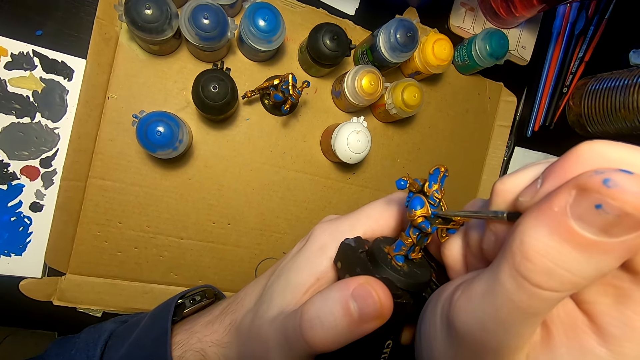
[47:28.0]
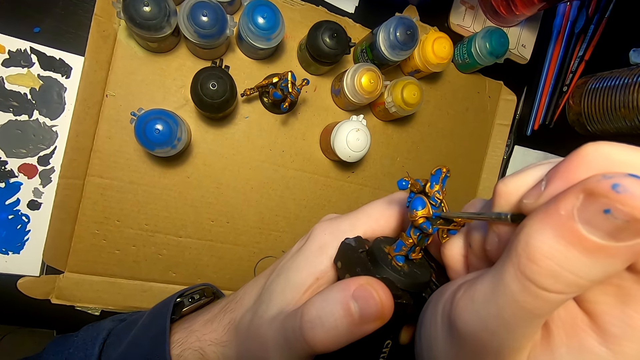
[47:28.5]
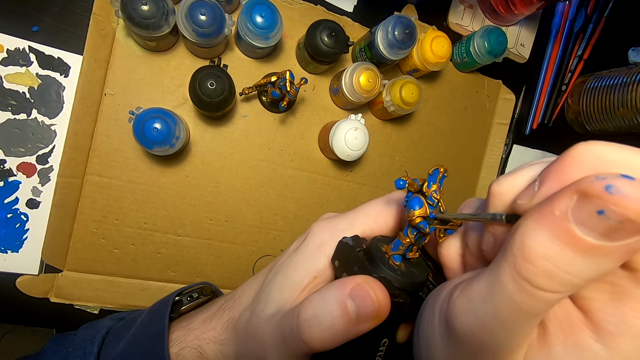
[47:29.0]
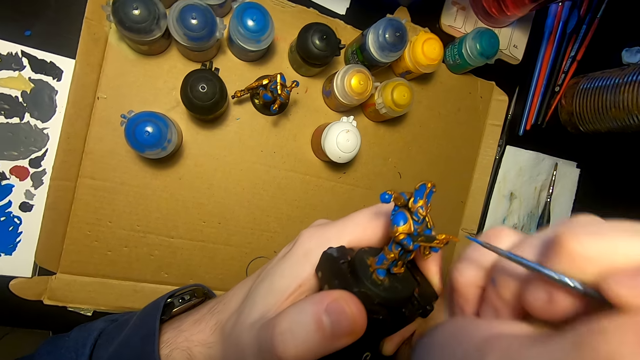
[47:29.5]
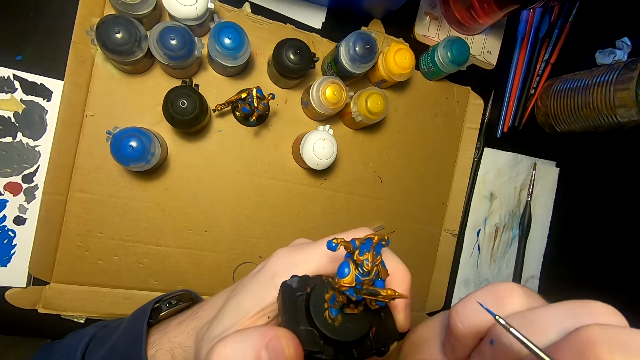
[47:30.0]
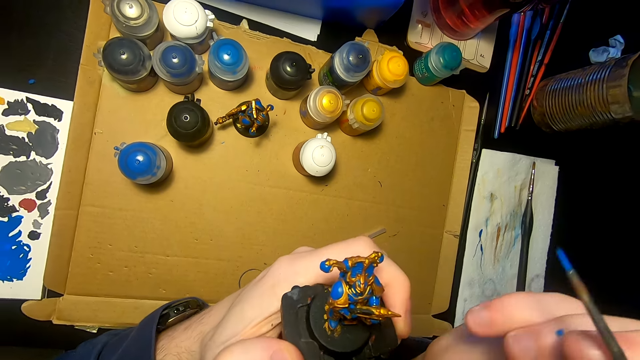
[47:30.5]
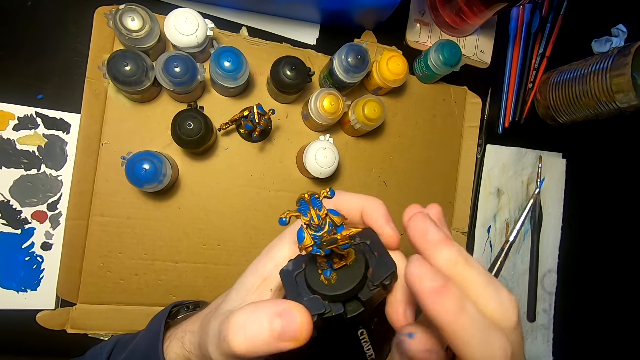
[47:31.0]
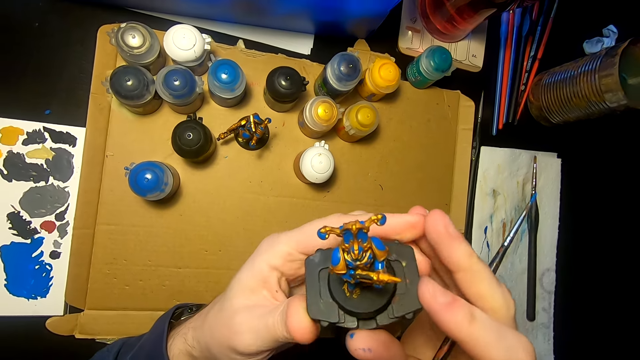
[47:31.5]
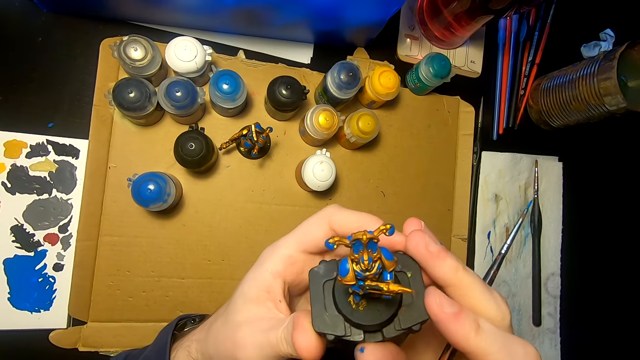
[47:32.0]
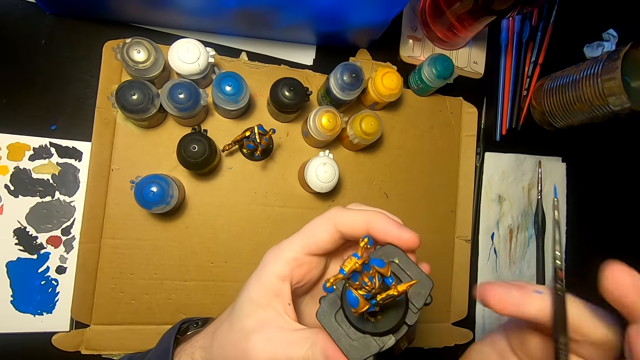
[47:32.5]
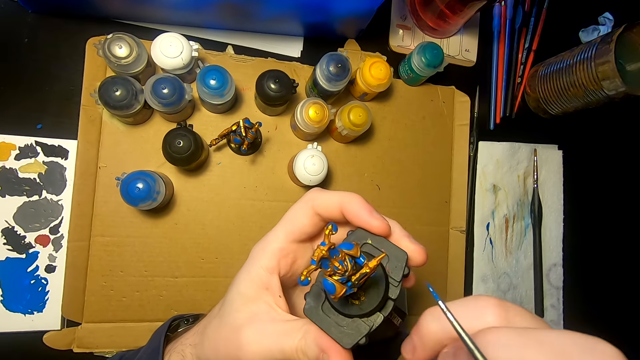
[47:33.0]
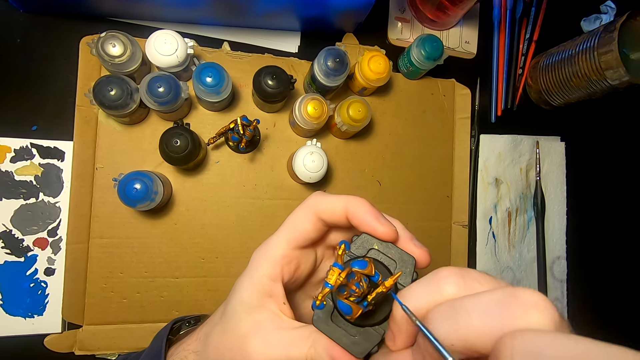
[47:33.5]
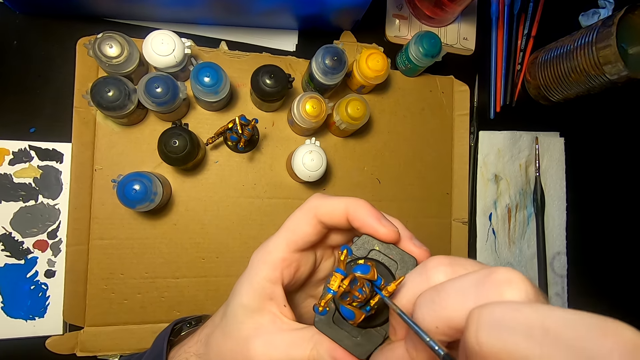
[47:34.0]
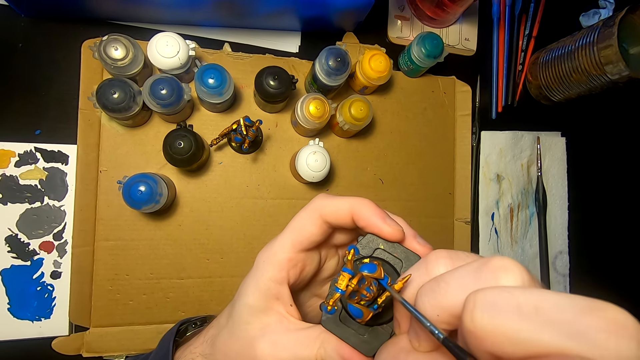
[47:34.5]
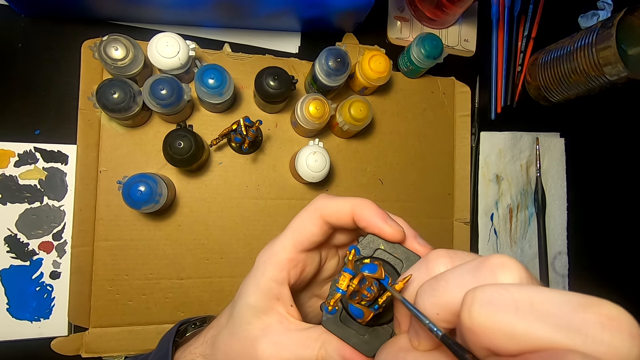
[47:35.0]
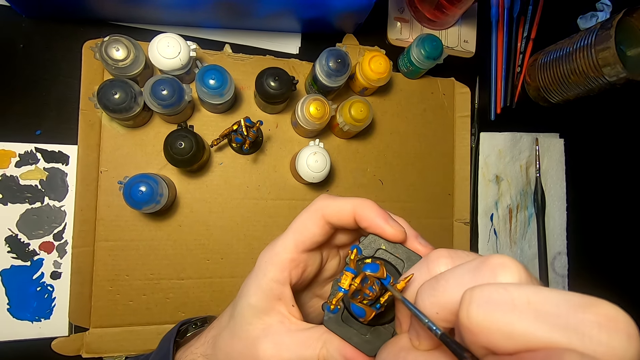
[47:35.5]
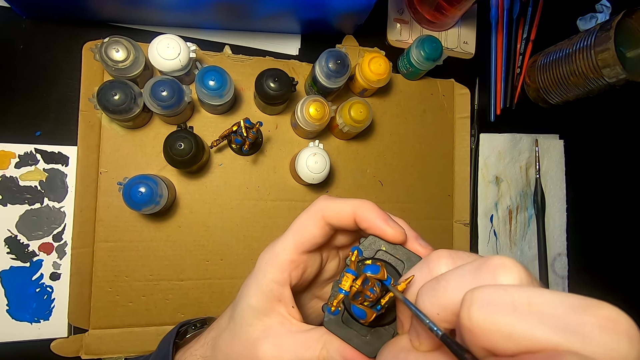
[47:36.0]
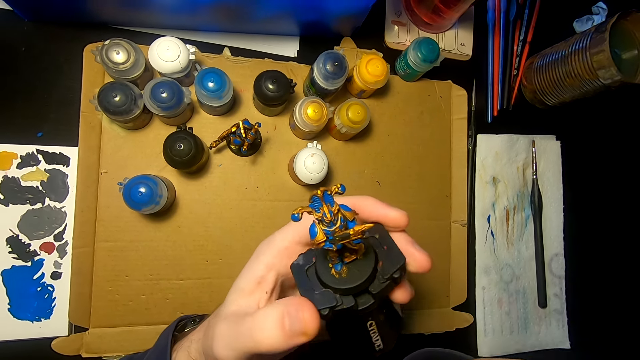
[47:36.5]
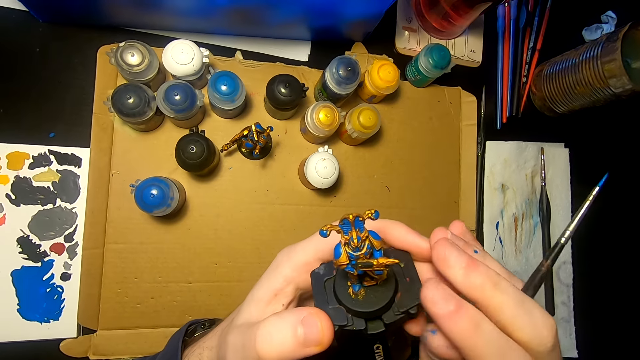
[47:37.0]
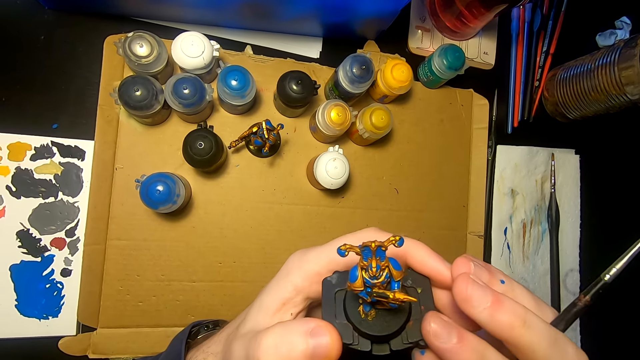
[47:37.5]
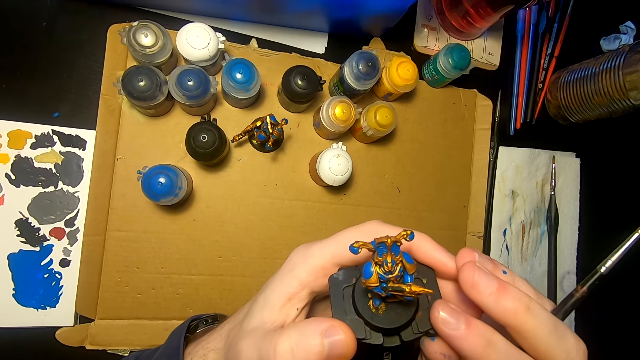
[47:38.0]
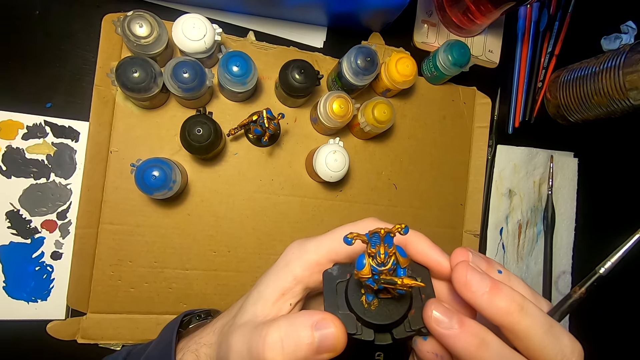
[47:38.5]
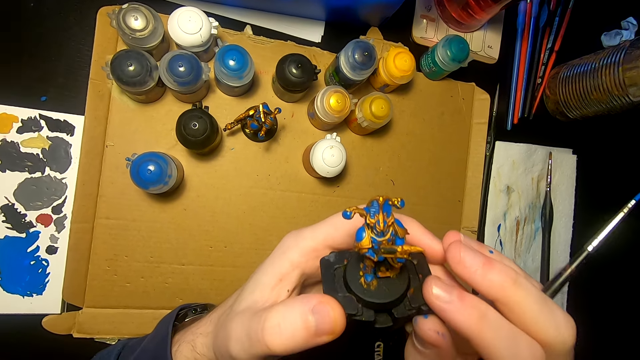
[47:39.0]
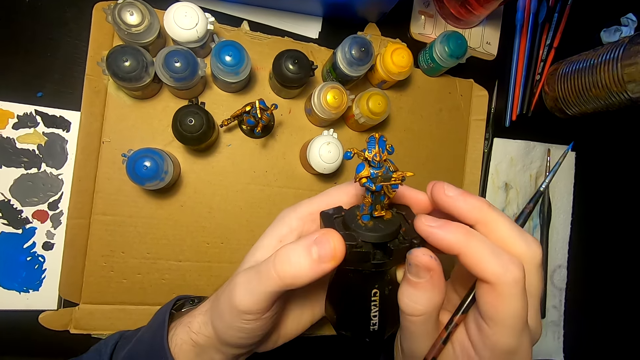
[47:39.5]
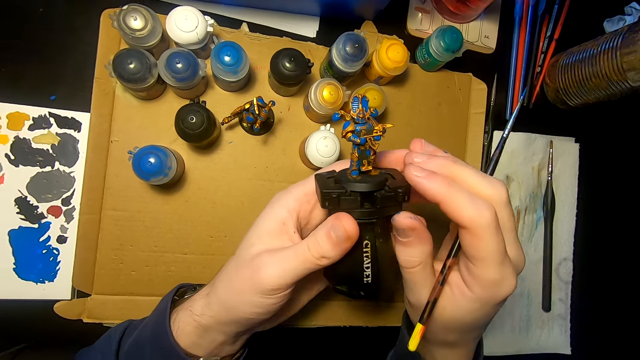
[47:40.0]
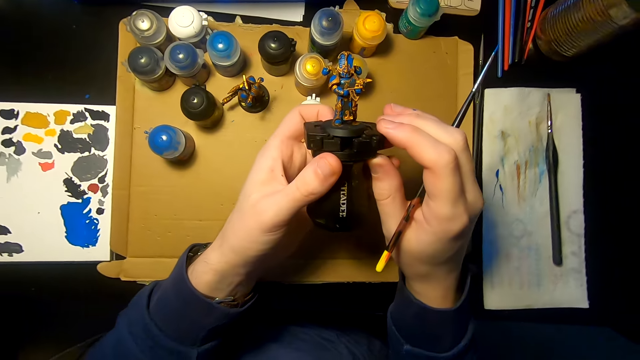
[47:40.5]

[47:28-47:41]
The camera wearer paints a figurine or sculpture with a paintbrush. They move the right hand, look at the sculpture, and lift the right hand. They paint the figurine with the paintbrush again. They look at the sculpture.

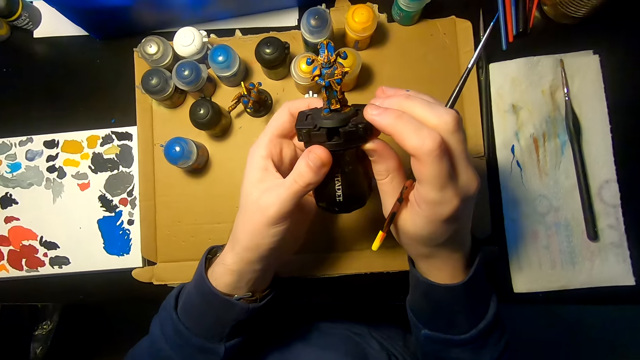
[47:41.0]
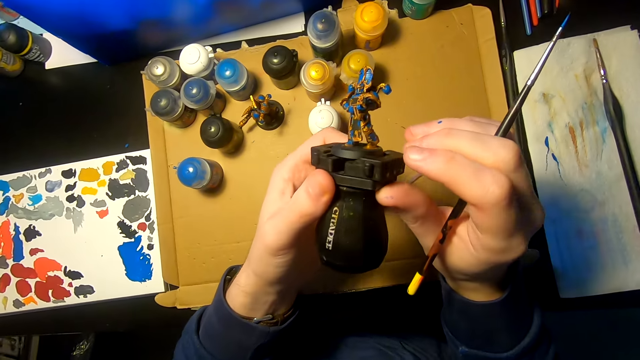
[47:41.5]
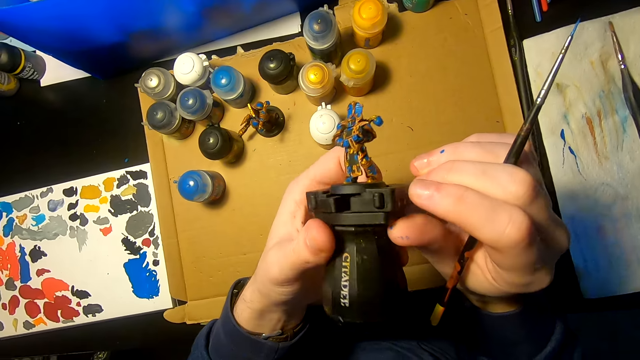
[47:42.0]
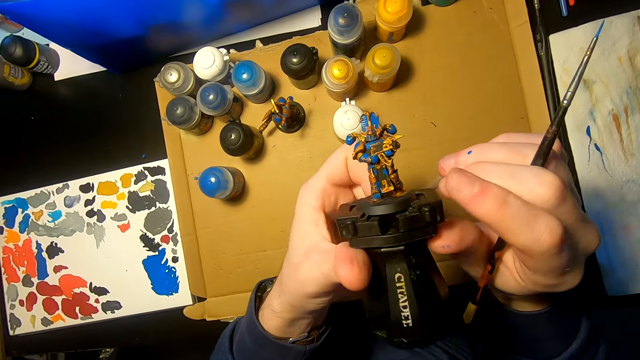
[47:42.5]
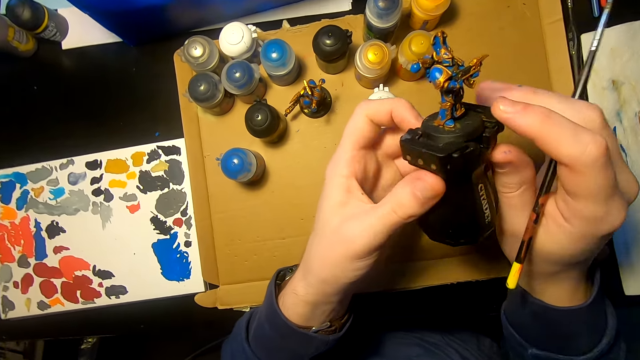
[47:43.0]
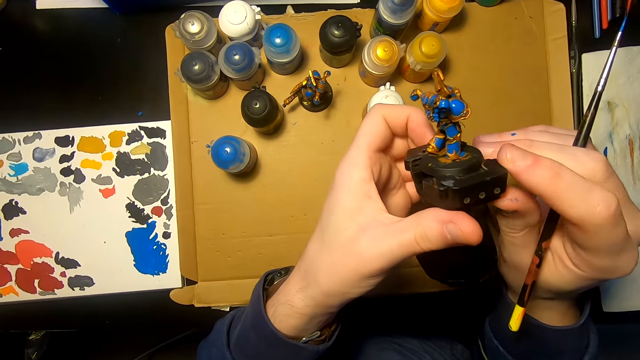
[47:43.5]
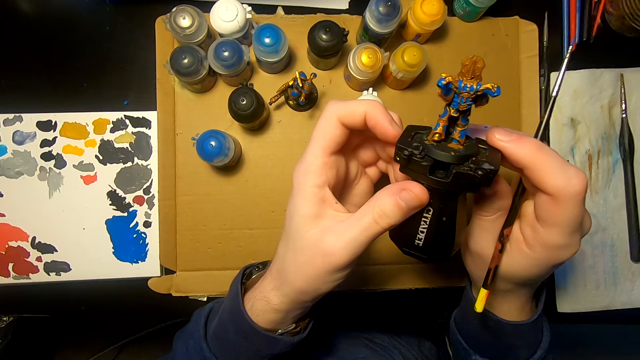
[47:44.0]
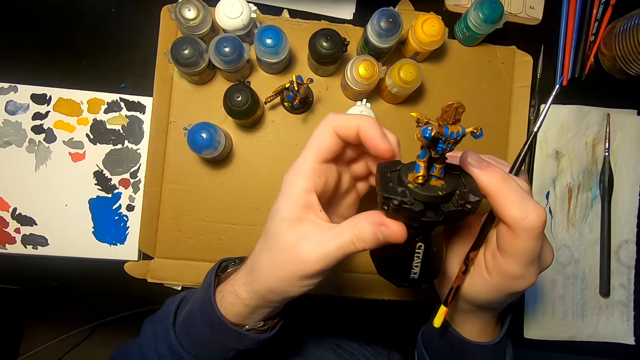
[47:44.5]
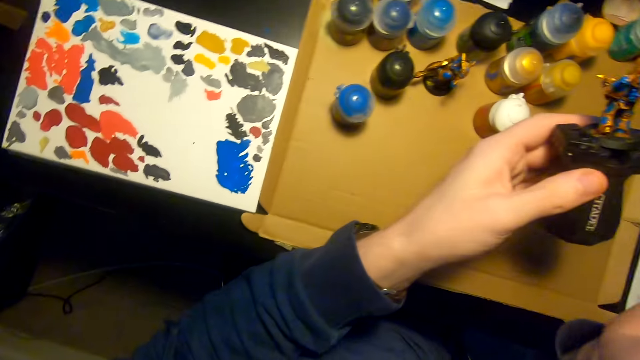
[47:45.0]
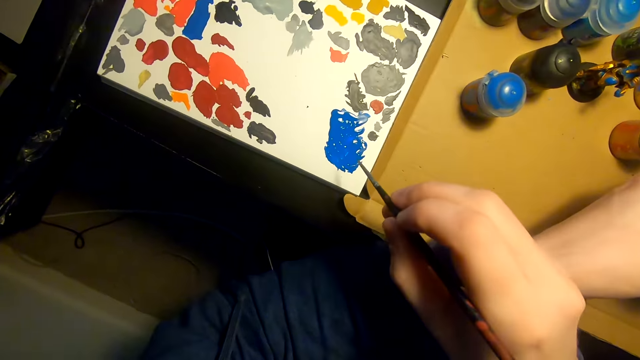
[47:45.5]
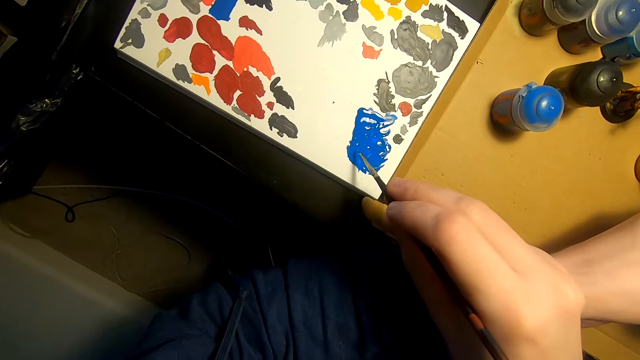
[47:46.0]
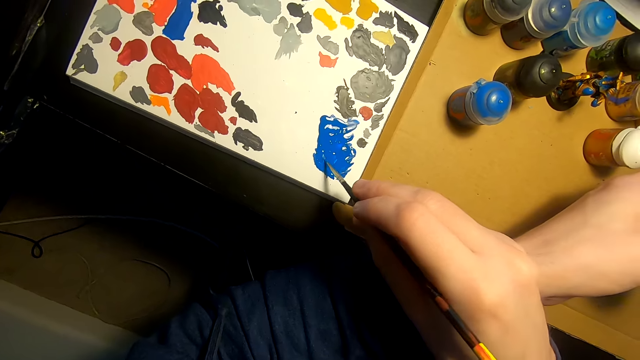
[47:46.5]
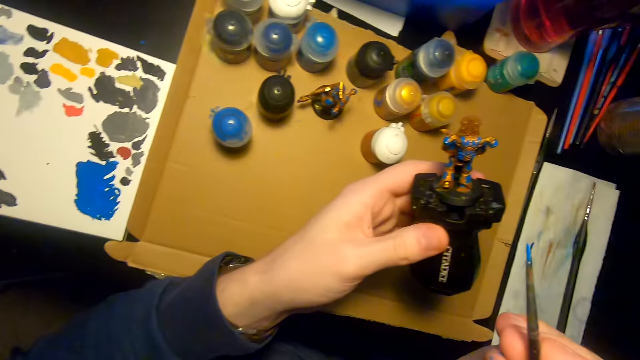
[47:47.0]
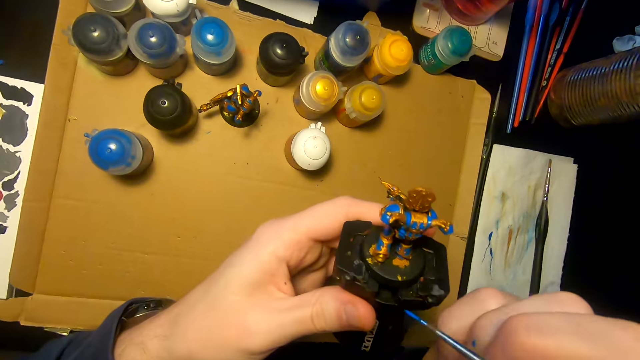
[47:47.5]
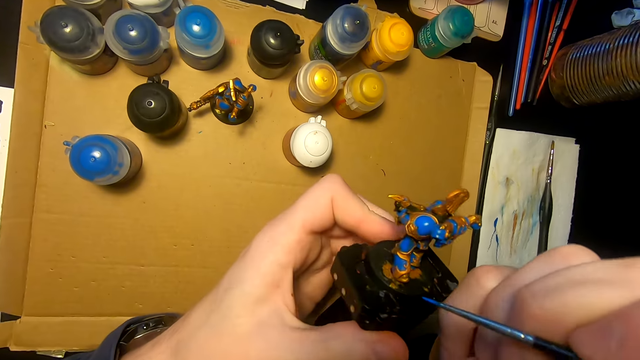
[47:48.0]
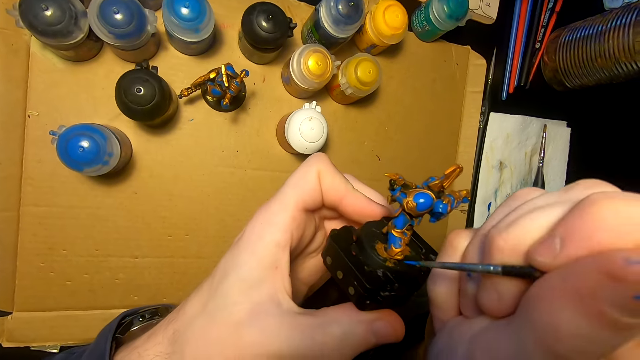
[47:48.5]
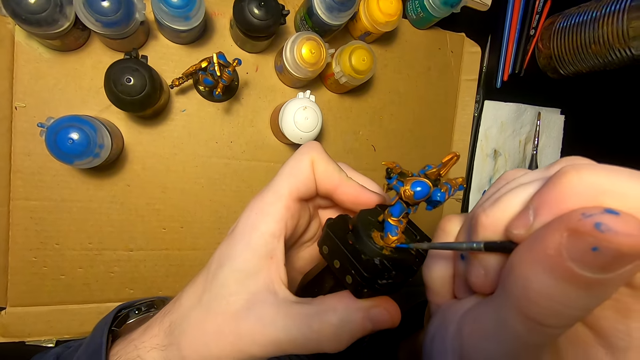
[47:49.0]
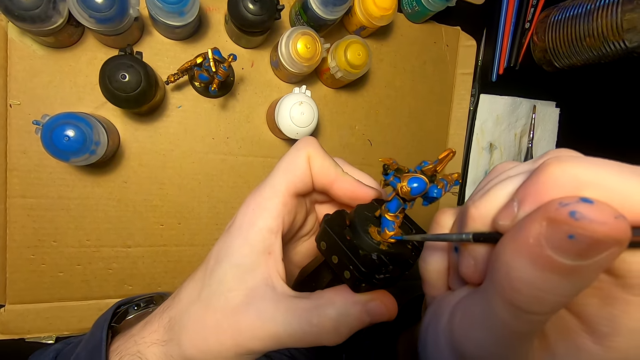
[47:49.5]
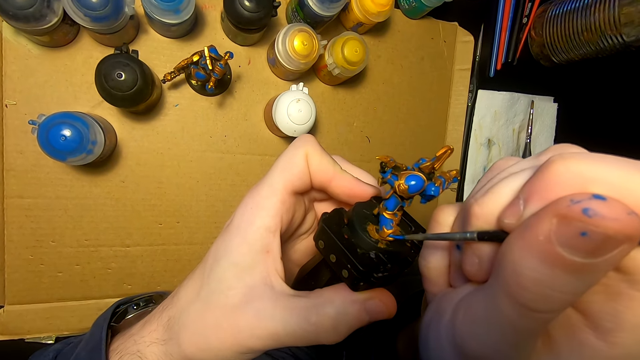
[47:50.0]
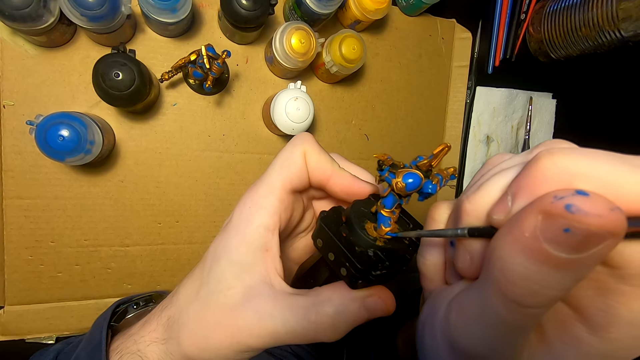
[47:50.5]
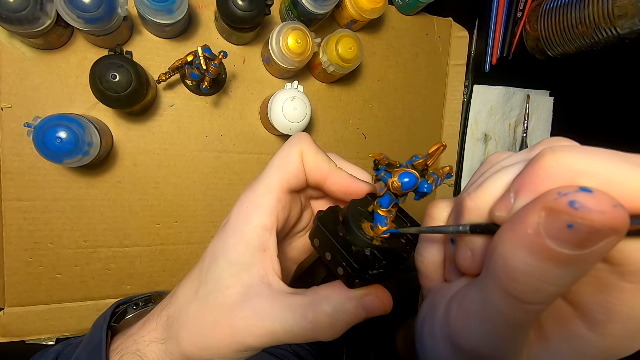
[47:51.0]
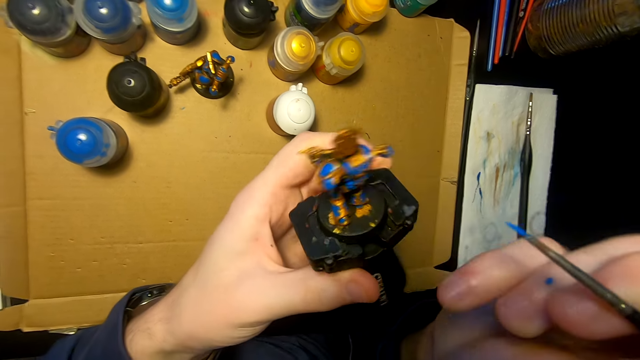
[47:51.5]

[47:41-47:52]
The camera wearer turns the sculpture, looks at the sculpture, and moves the right hand. They rub a pen brush or paintbrush on the paint. They dip the paintbrush in the paint. They move the right hand, move the sculpture, and paint the sculpture with the pen brush.
